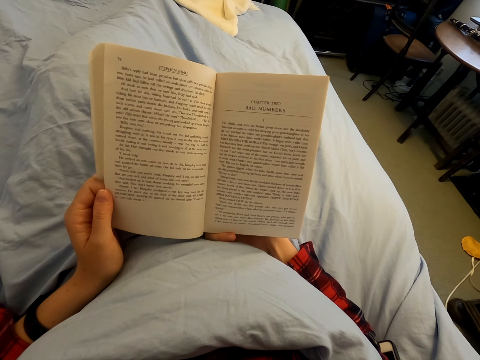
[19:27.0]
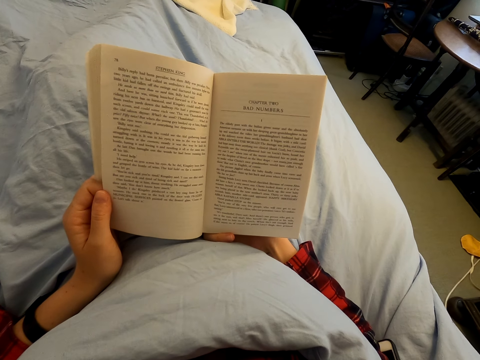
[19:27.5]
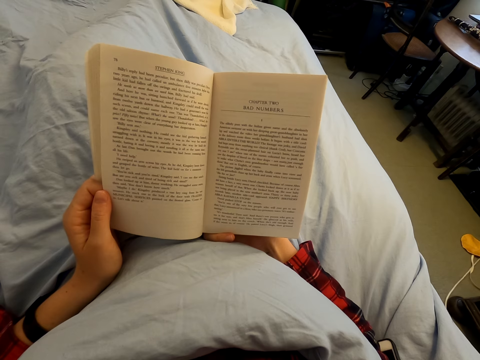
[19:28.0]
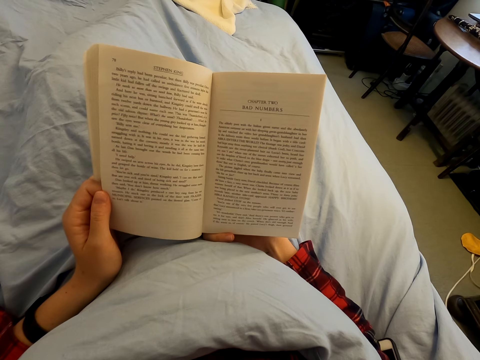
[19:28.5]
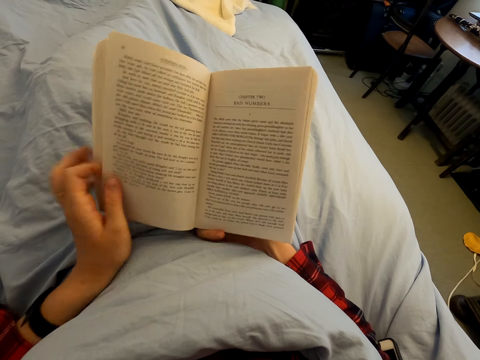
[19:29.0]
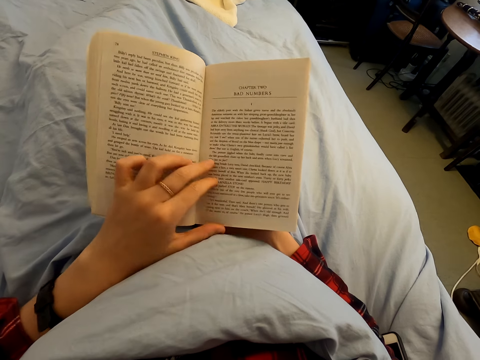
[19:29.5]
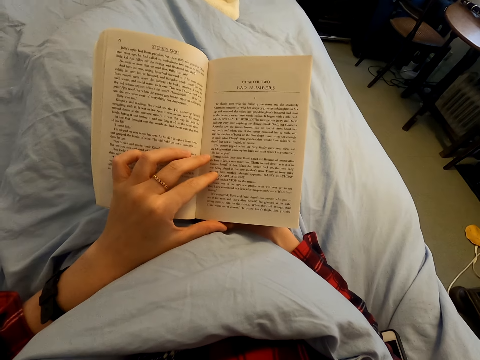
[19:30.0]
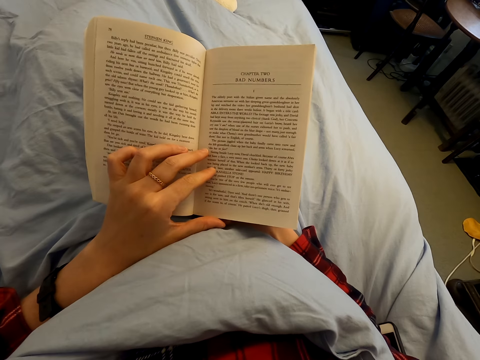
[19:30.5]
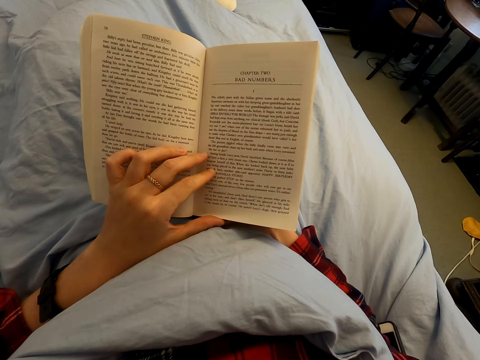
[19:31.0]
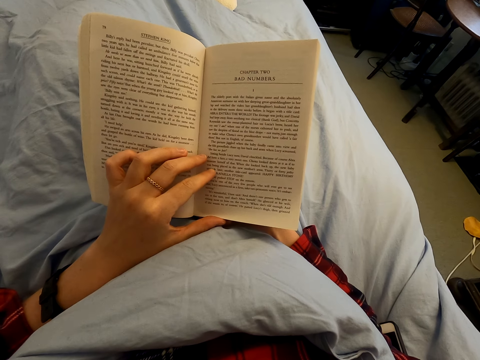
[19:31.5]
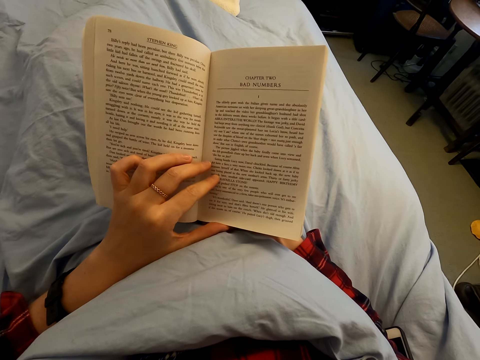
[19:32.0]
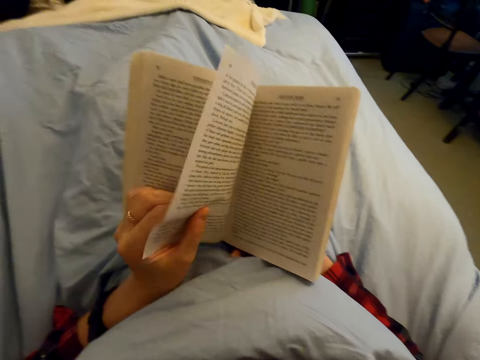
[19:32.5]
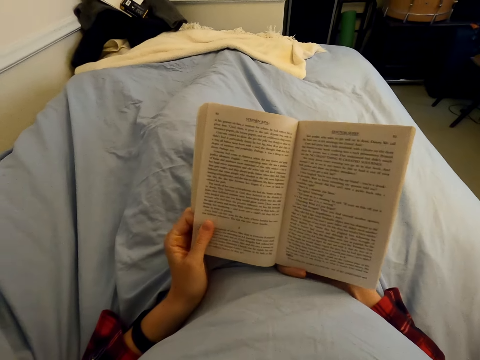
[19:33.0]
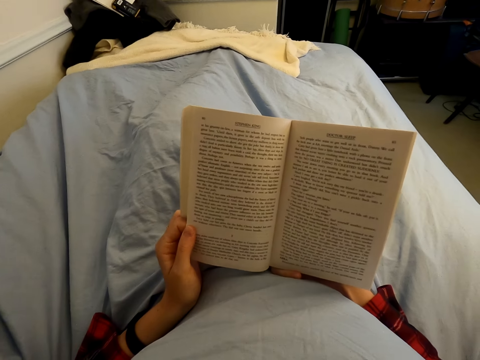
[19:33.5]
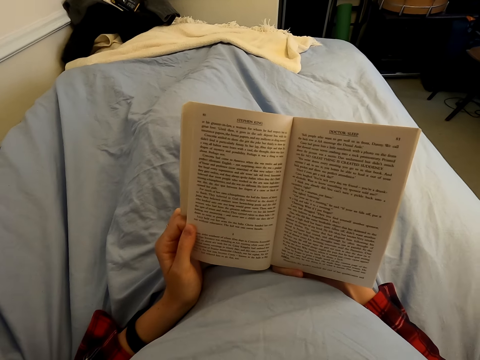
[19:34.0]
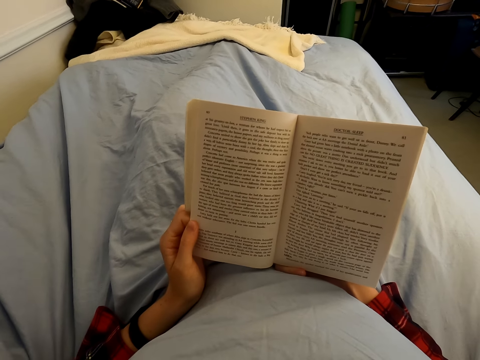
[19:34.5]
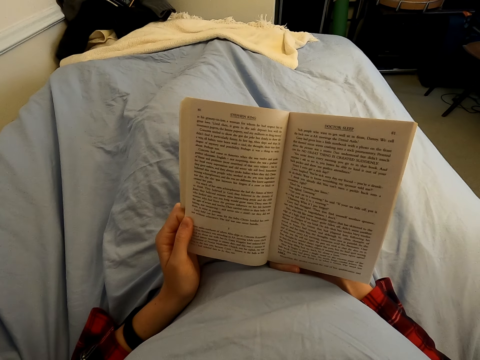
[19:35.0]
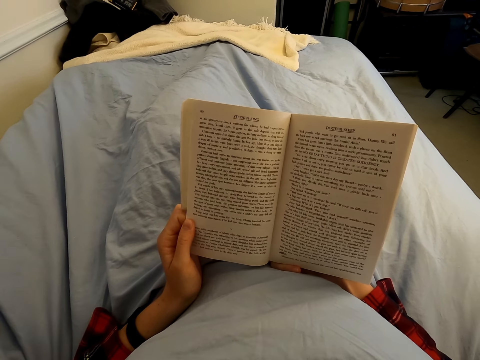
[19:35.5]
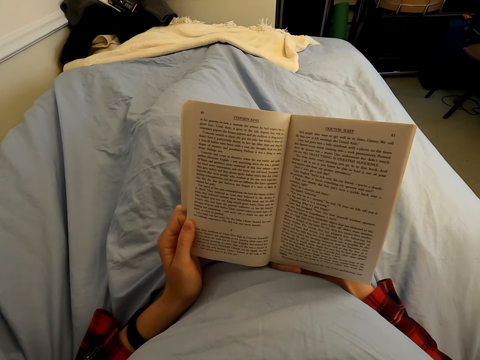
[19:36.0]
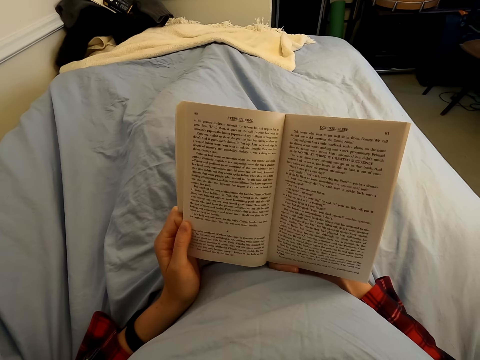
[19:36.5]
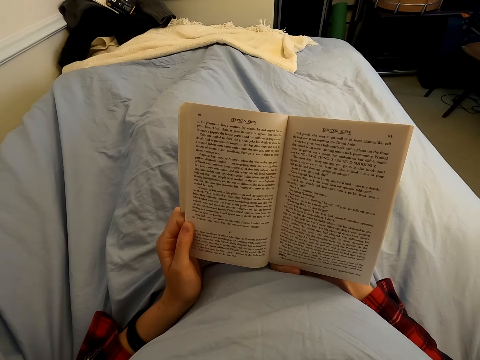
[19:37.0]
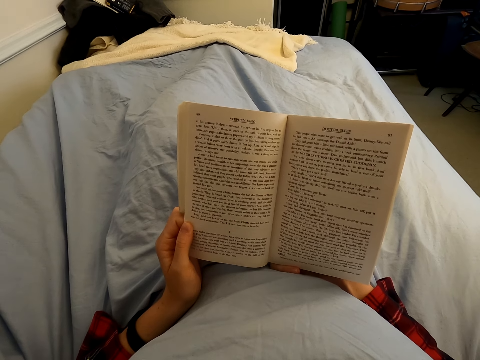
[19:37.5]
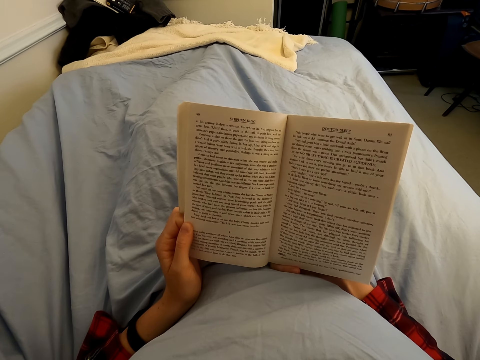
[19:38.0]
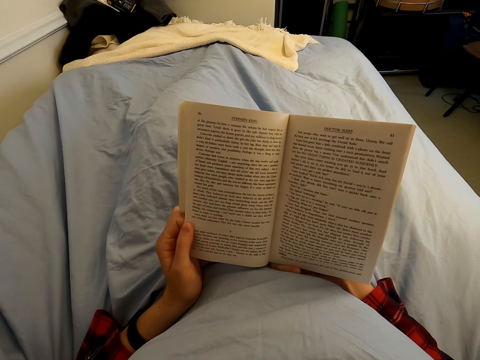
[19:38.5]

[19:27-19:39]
The camera wearer moves a hand on the book. They turn a book leaf. They read the book.

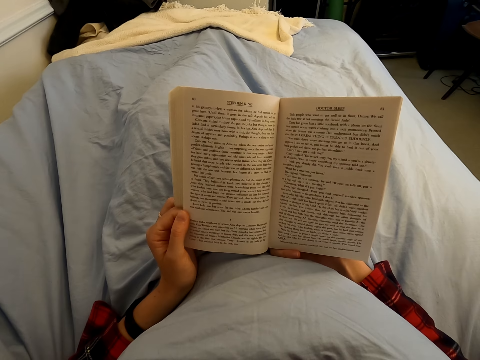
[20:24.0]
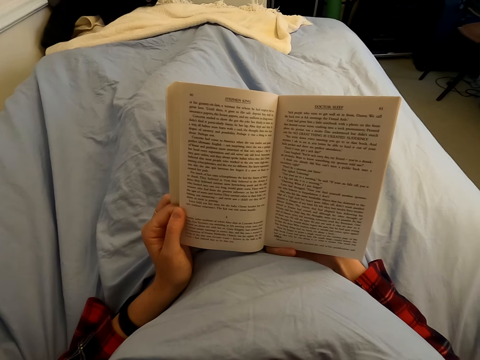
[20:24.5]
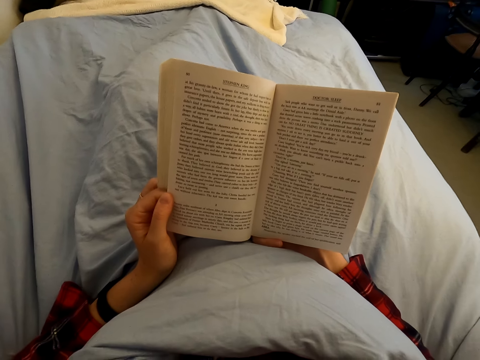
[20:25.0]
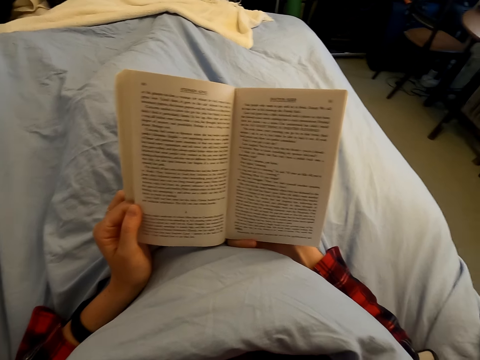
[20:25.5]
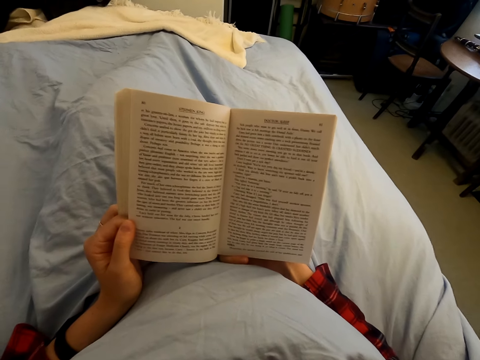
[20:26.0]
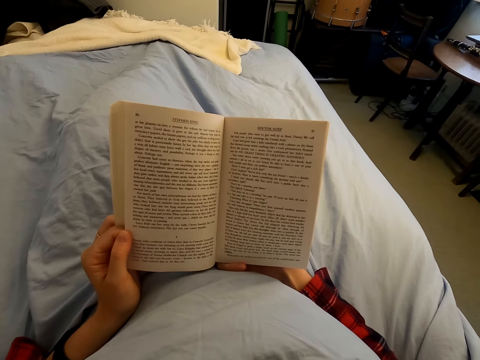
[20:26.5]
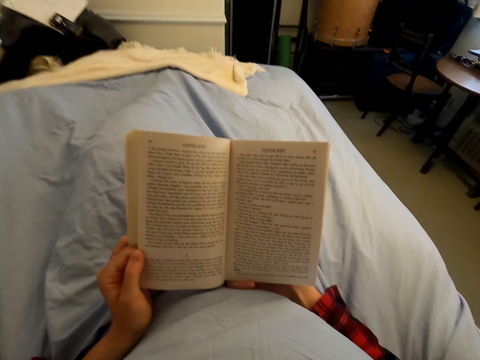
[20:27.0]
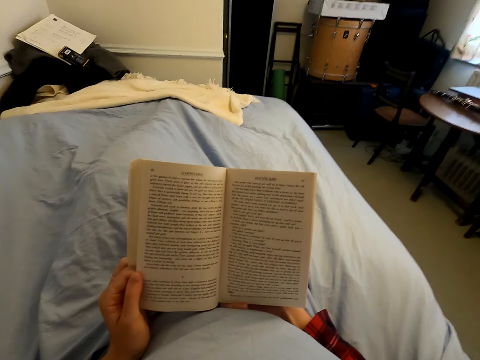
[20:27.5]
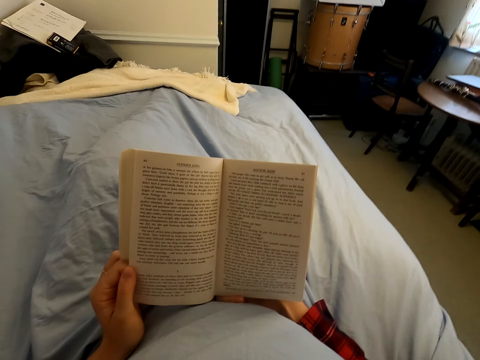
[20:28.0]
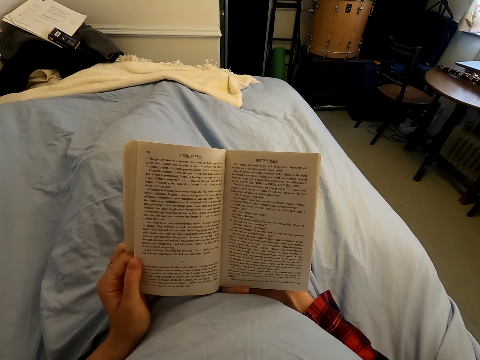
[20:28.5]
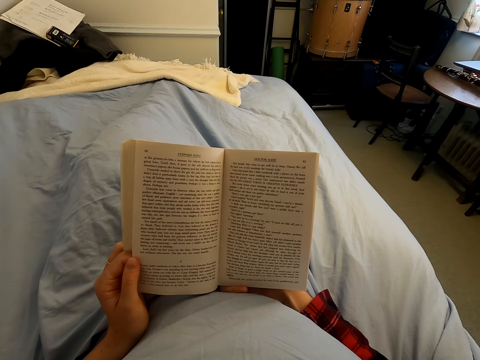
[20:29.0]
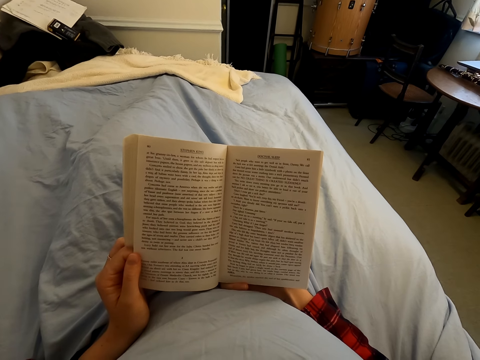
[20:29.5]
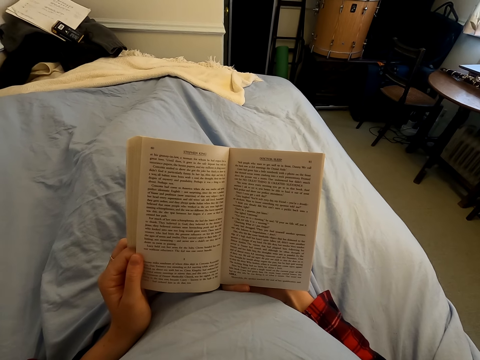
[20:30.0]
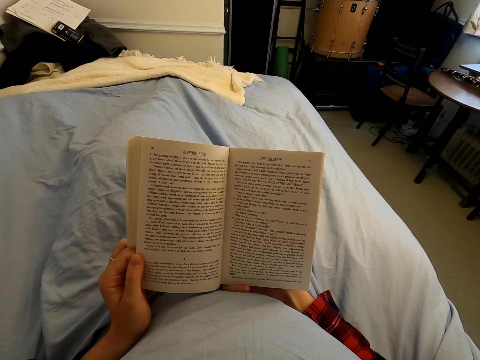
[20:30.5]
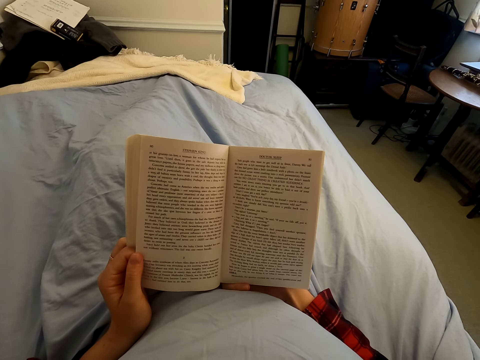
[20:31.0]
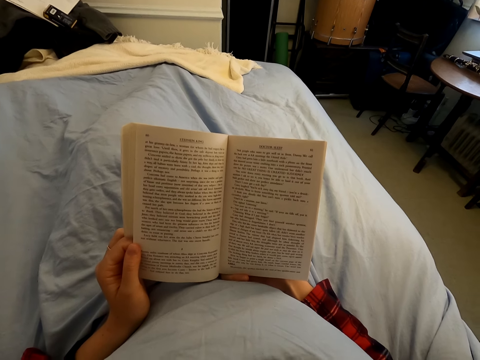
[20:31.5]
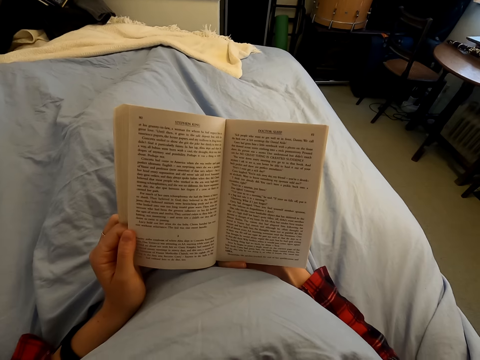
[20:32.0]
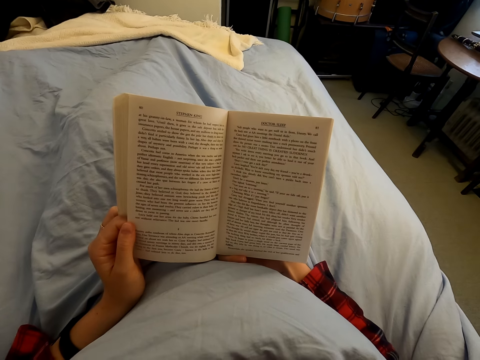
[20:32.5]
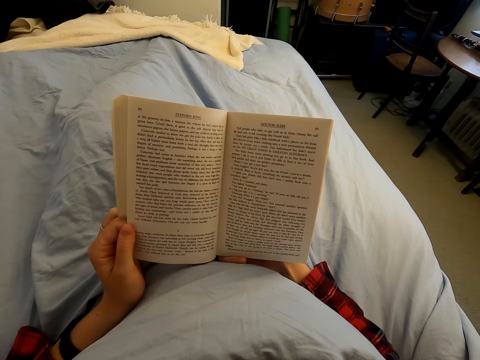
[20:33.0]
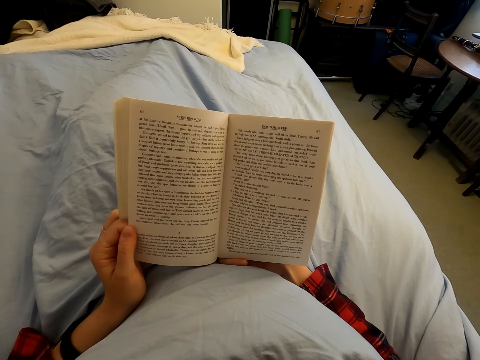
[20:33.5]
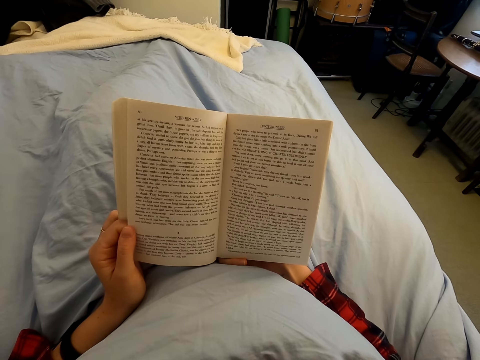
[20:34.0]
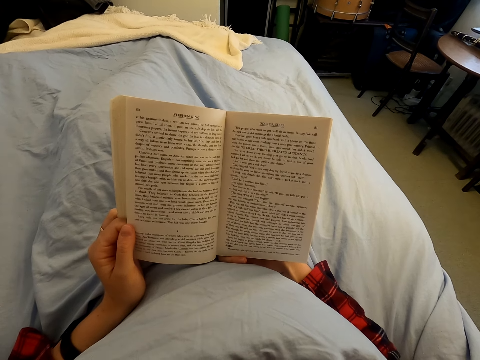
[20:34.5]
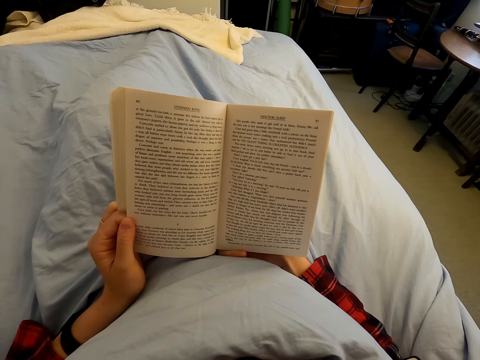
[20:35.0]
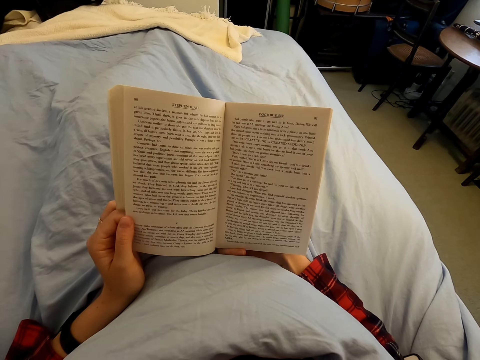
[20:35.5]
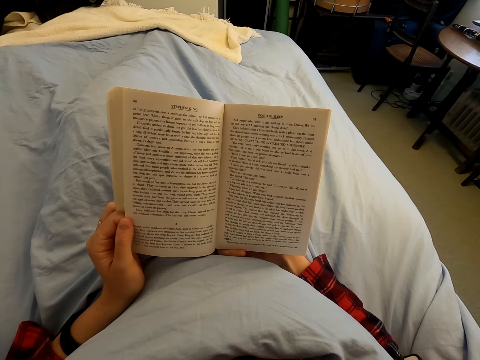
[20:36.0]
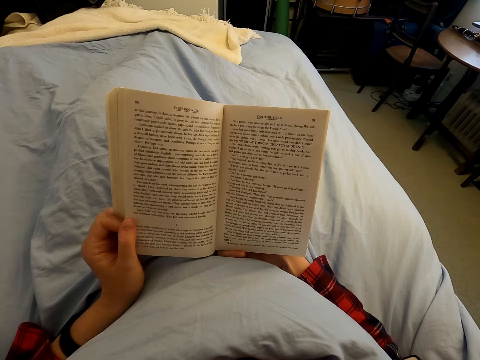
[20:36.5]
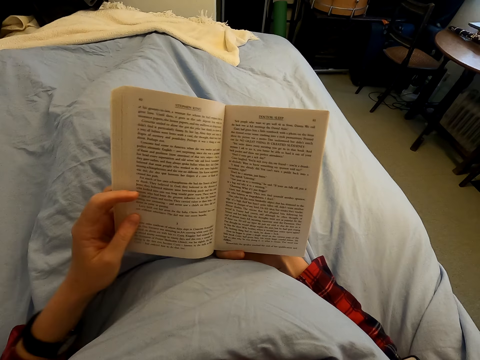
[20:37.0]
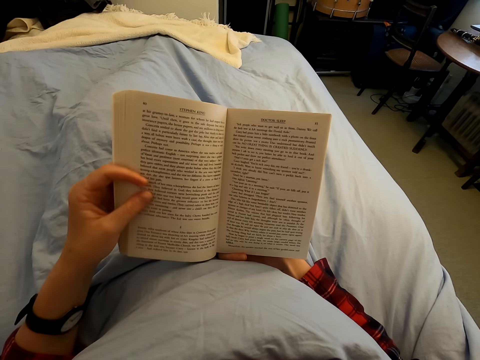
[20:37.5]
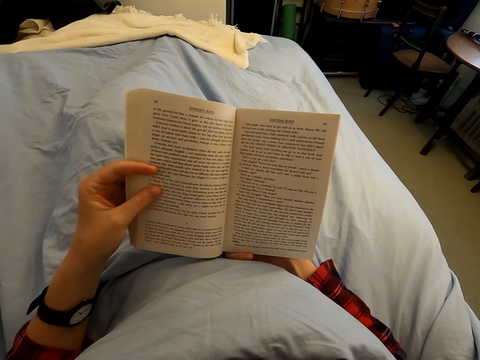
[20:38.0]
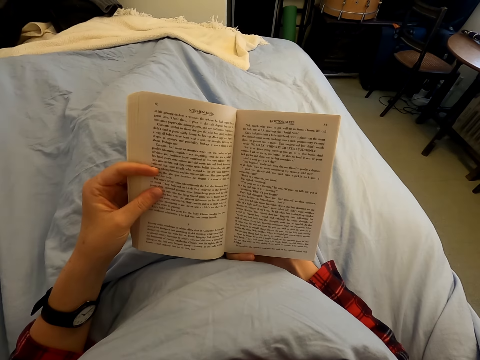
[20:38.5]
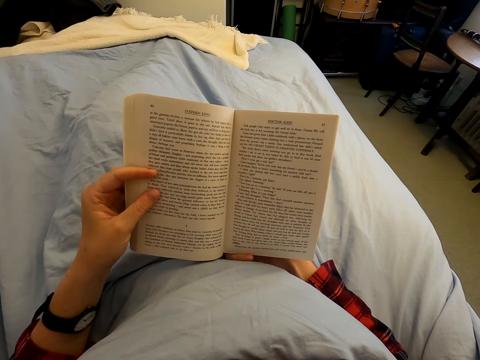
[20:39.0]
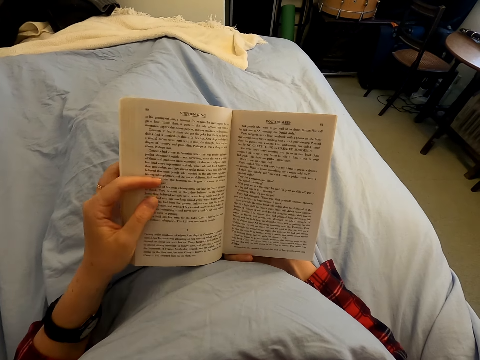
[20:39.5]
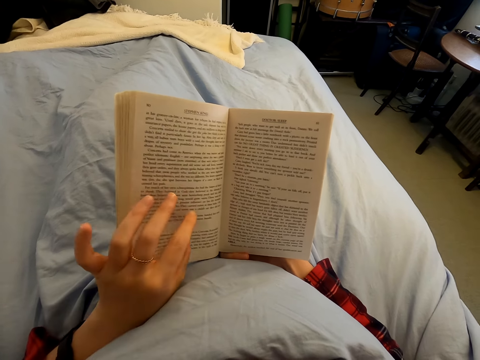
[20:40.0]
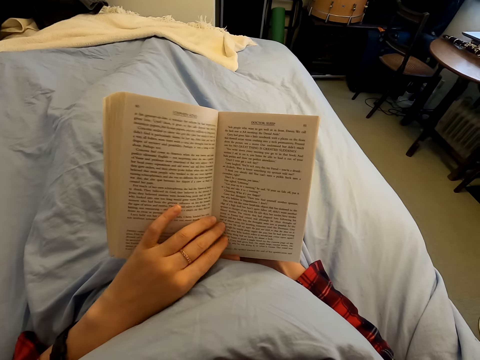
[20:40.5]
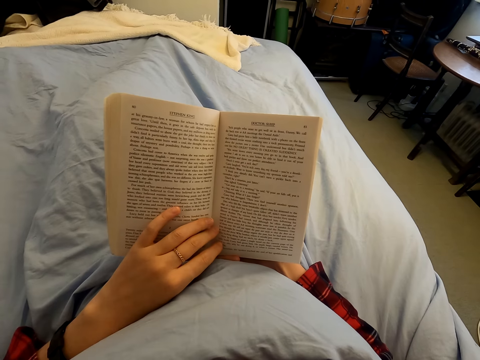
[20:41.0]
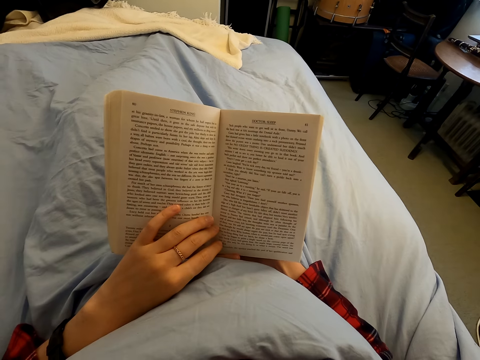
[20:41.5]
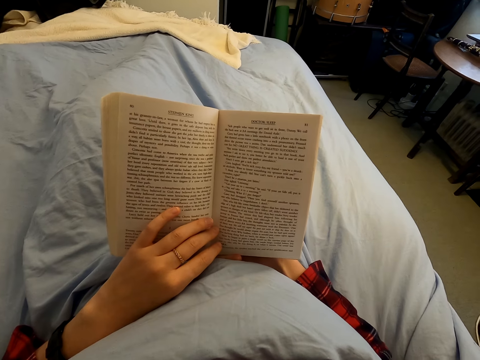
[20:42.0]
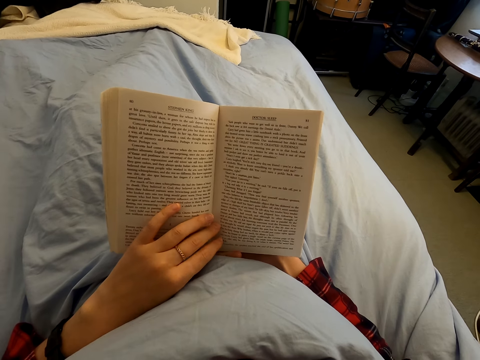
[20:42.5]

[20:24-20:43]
The camera wearer looks around. They read a book. They move their fingers. They move a hand on the book.
